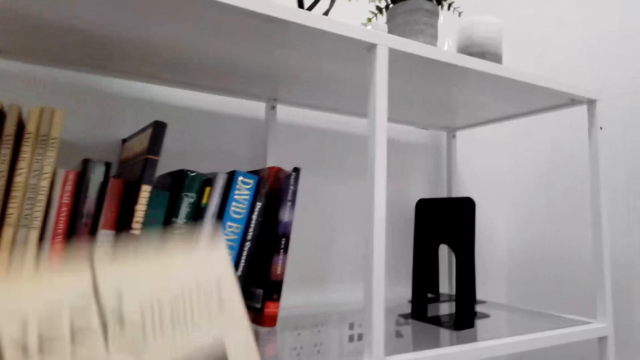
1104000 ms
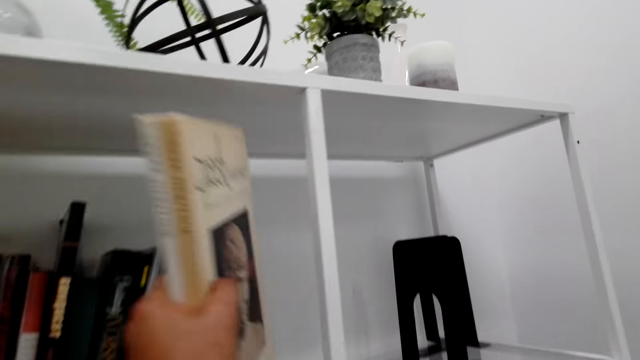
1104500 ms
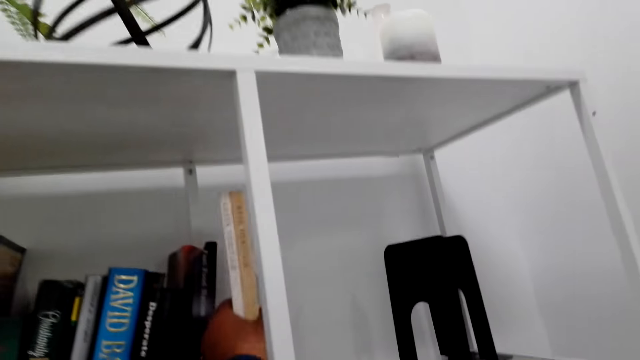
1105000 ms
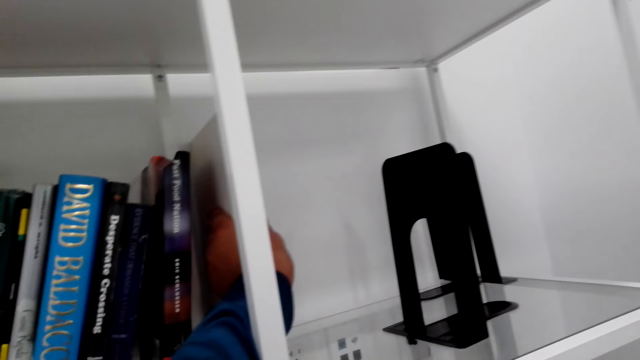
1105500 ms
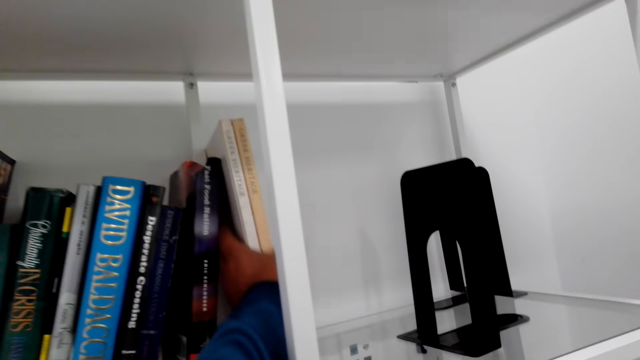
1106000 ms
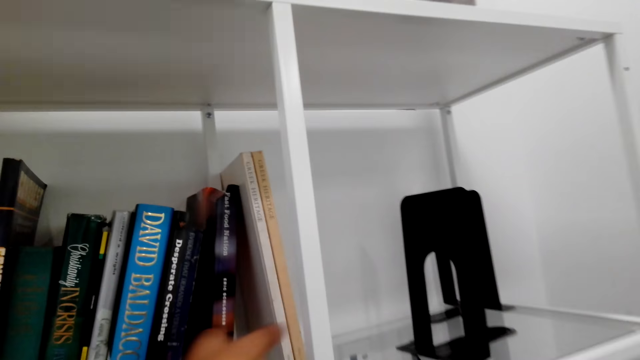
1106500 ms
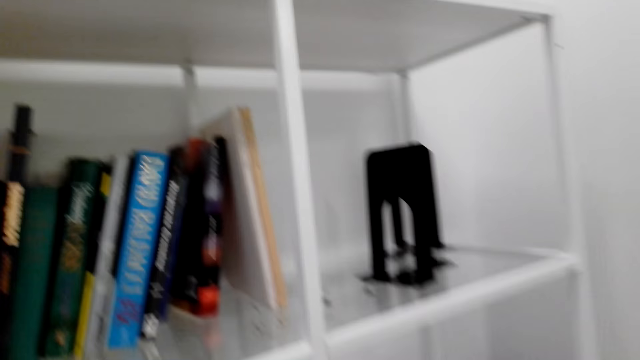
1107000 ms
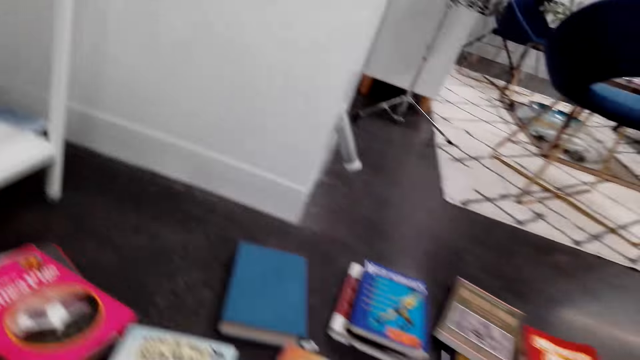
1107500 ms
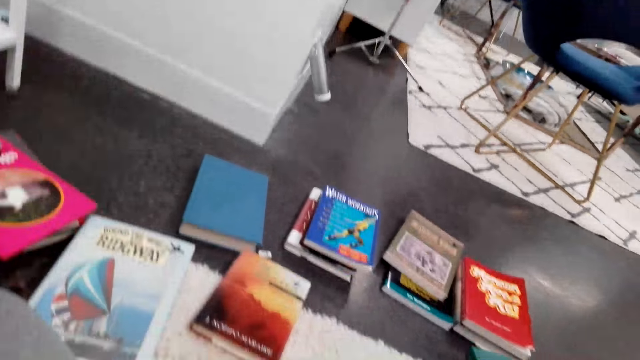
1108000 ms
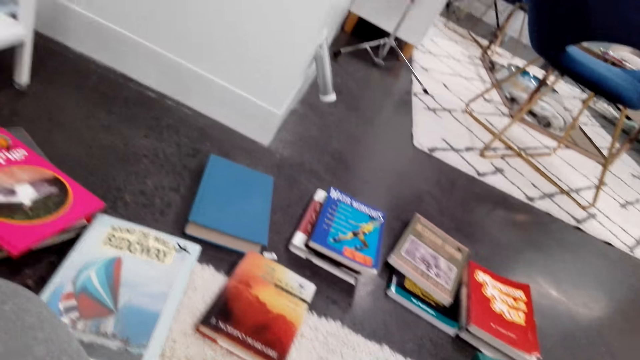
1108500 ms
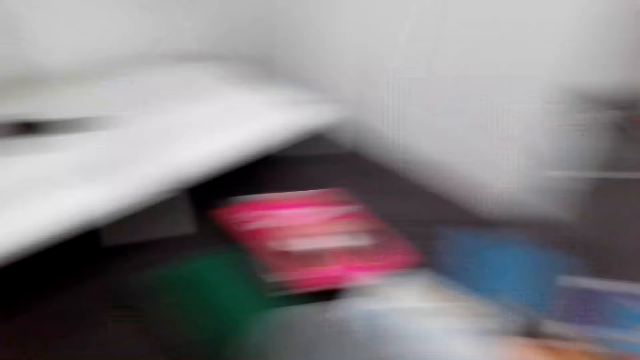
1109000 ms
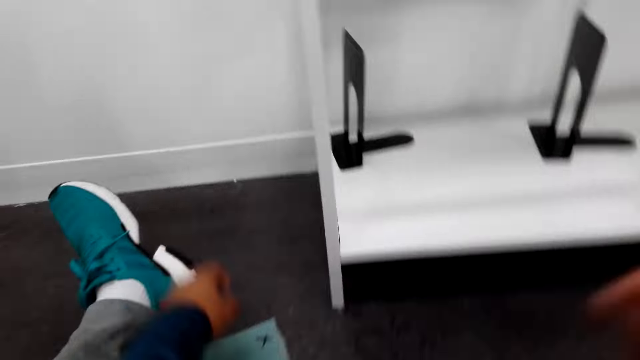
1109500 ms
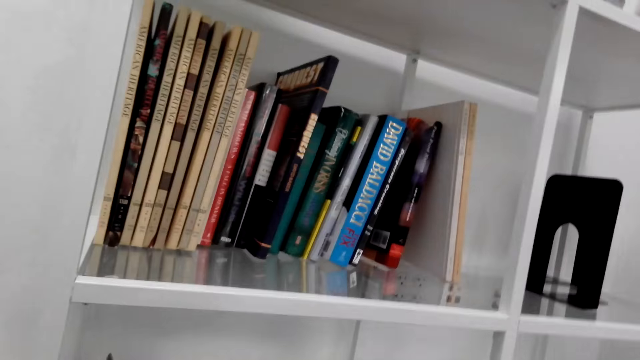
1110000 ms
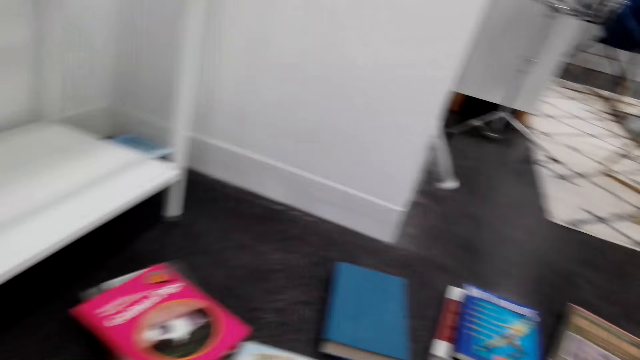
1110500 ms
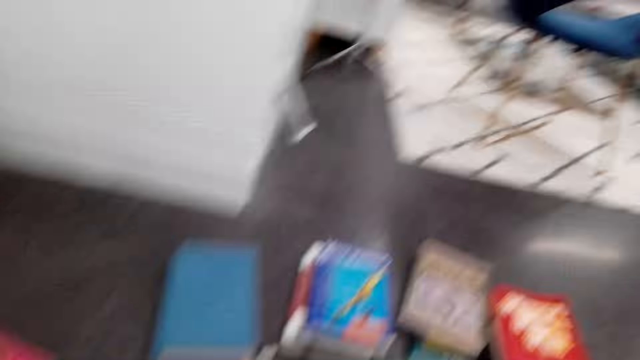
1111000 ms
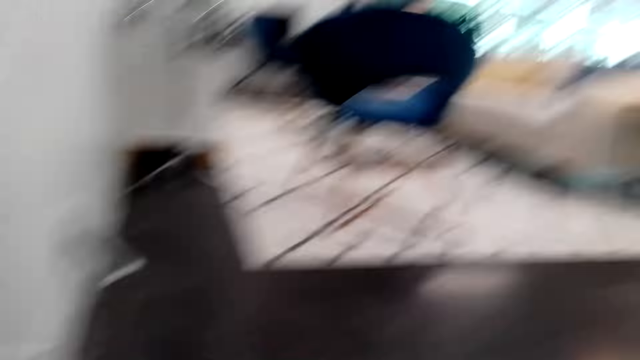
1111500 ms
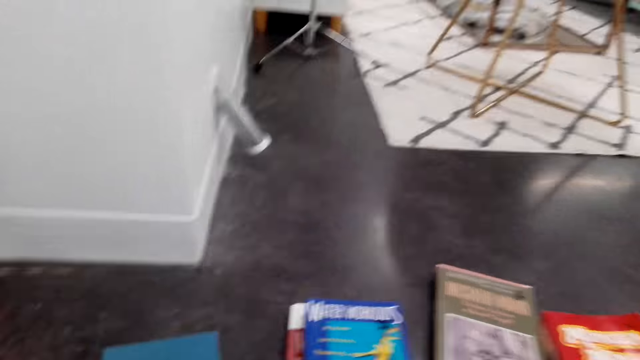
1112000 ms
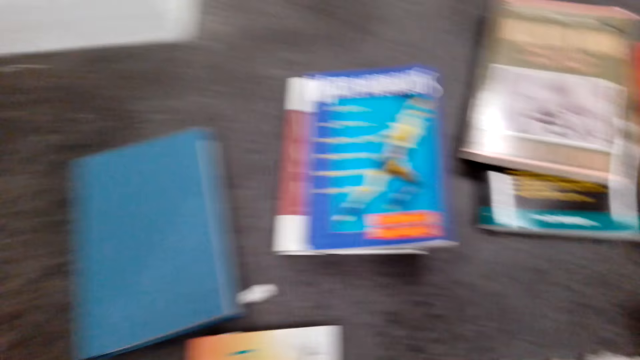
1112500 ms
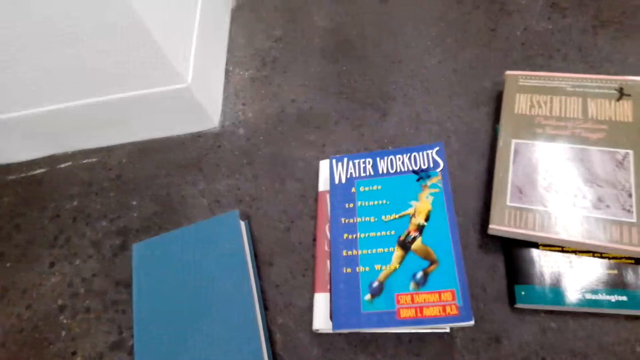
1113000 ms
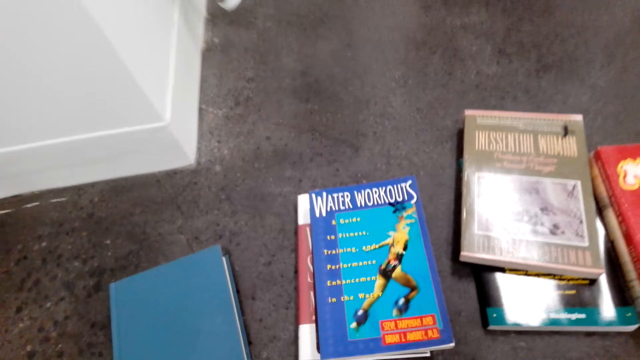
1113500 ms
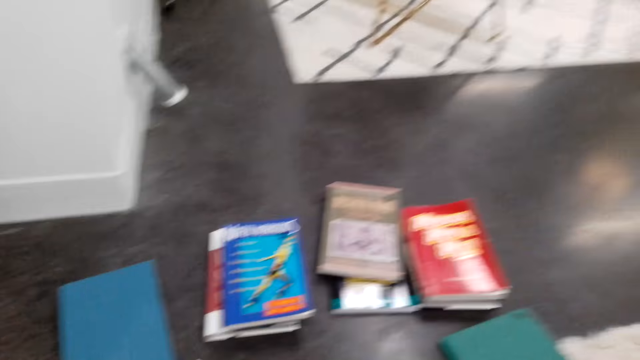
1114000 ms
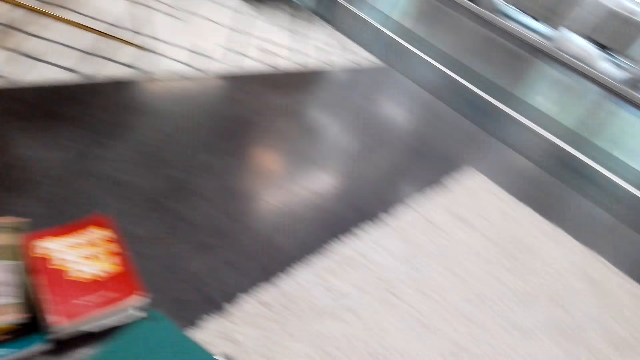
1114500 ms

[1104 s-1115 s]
The camera wearer places books on the bookshelf. They look at the books and move their hands down. They look around. They move their hand forward and turn.

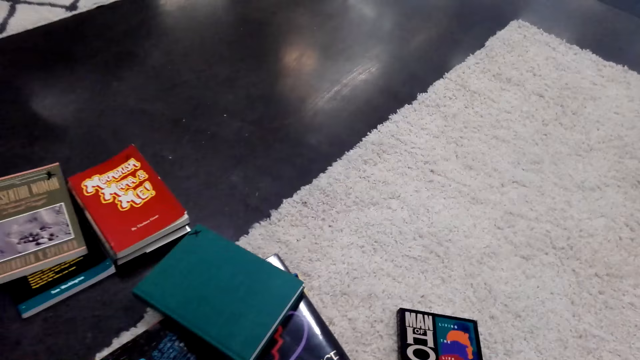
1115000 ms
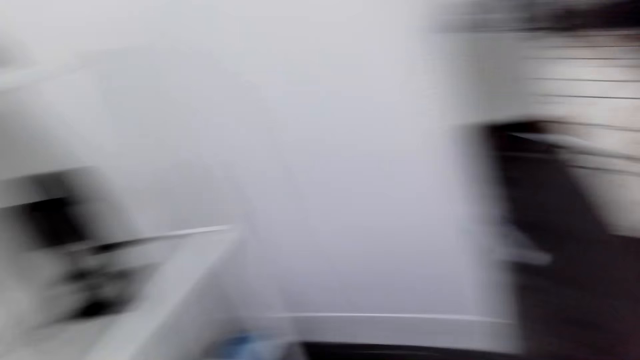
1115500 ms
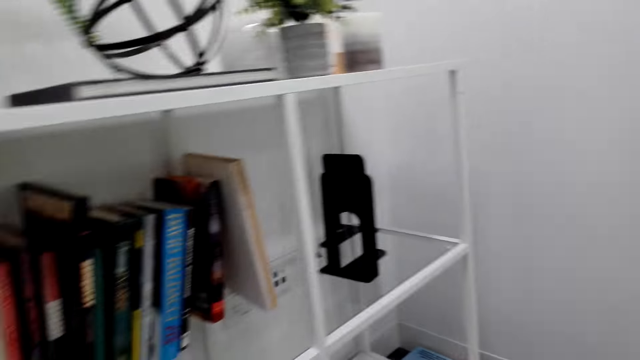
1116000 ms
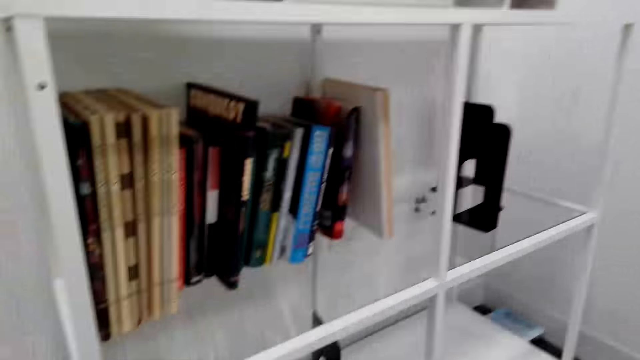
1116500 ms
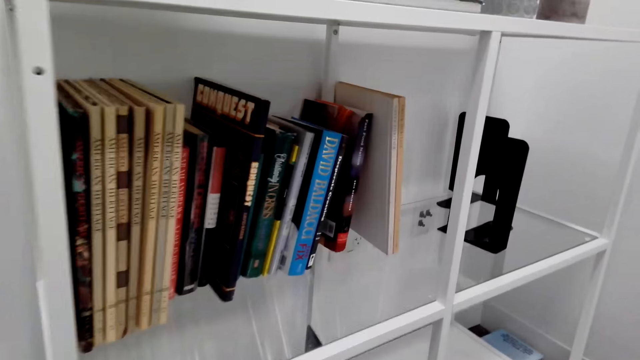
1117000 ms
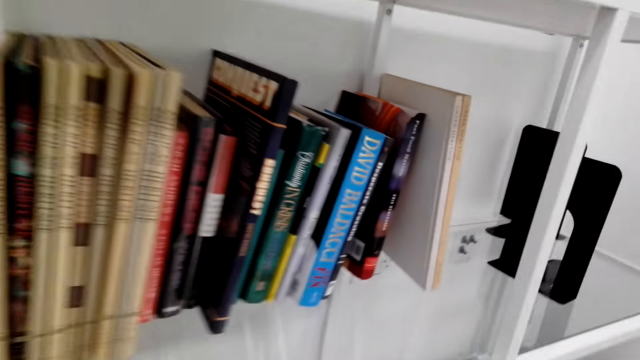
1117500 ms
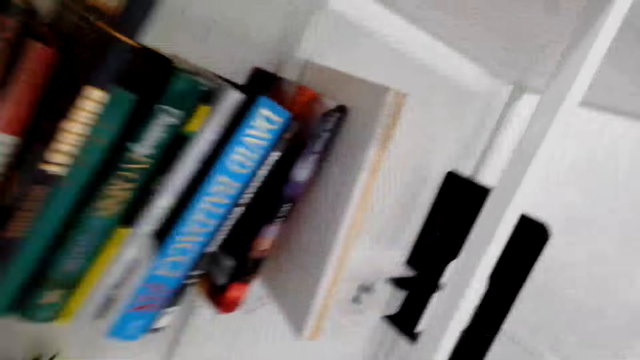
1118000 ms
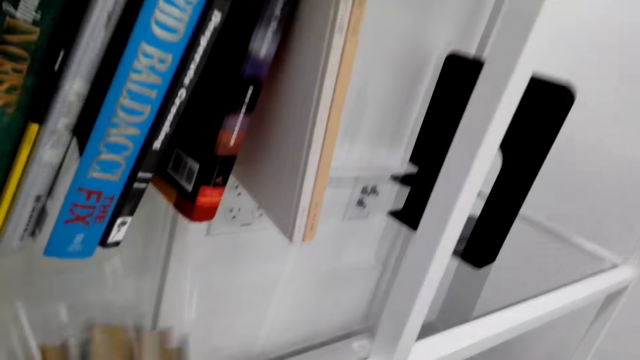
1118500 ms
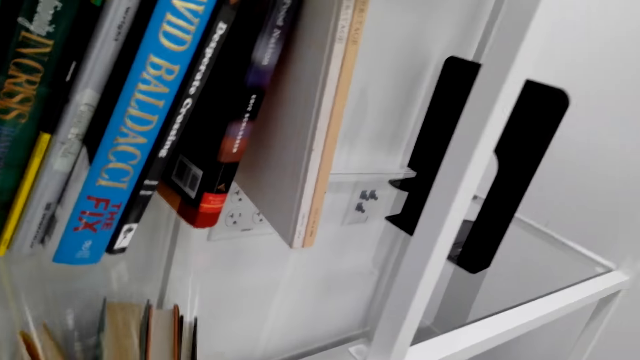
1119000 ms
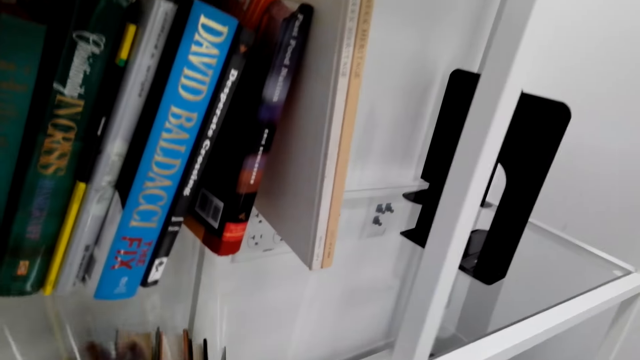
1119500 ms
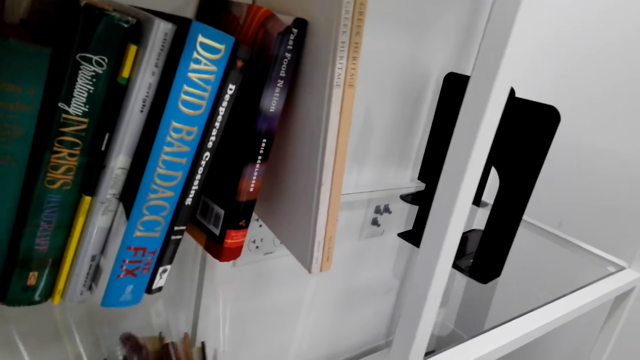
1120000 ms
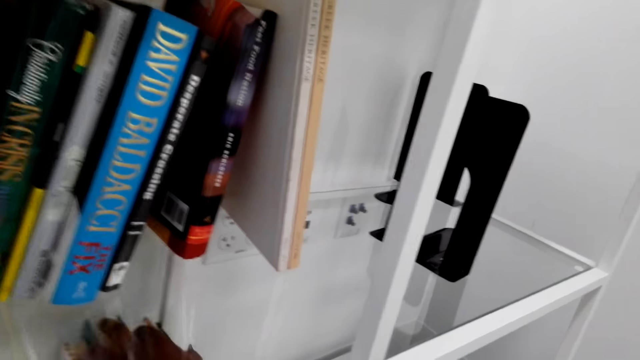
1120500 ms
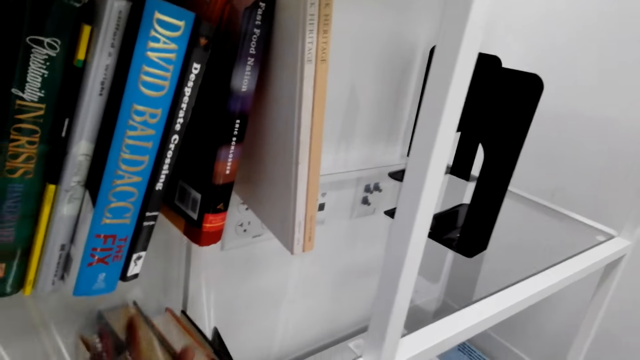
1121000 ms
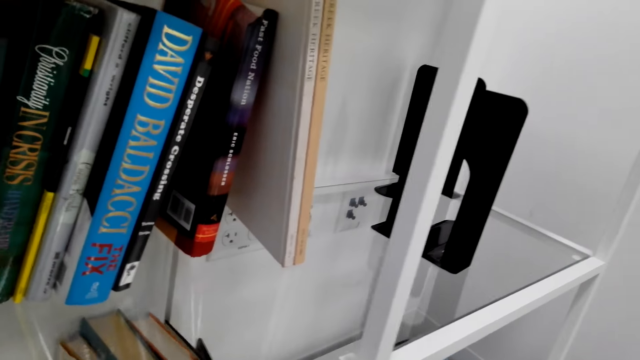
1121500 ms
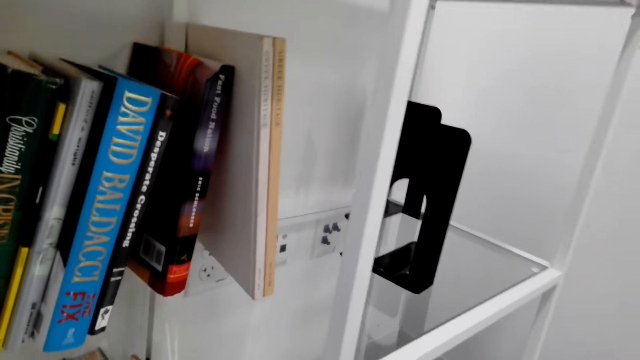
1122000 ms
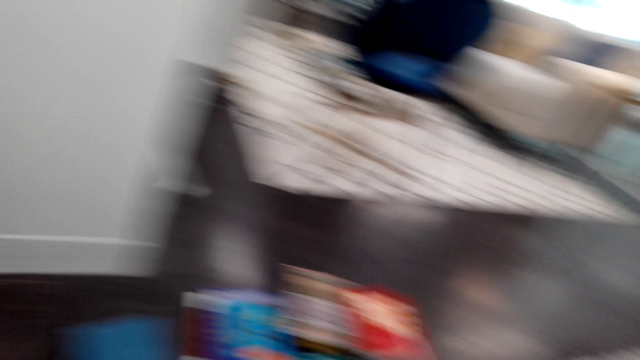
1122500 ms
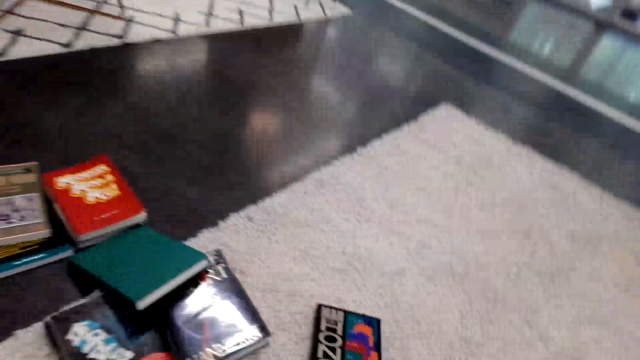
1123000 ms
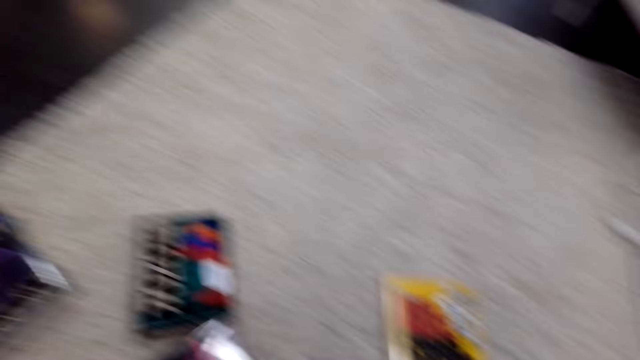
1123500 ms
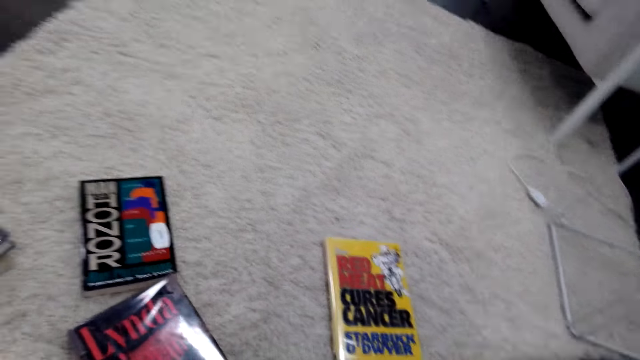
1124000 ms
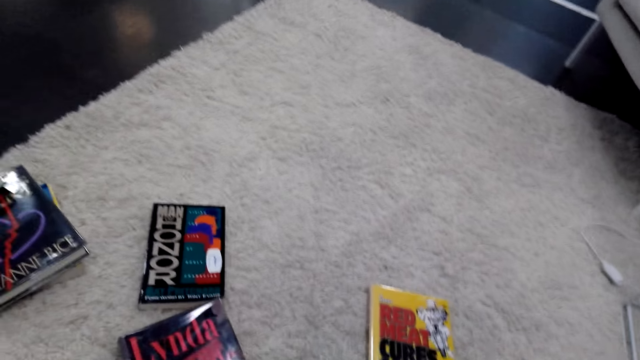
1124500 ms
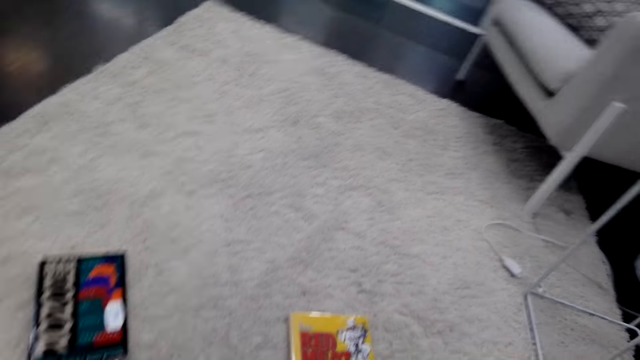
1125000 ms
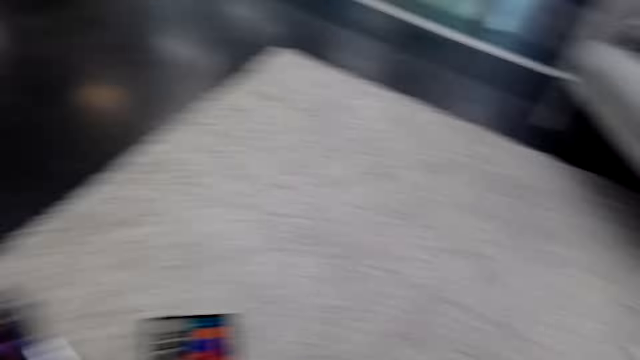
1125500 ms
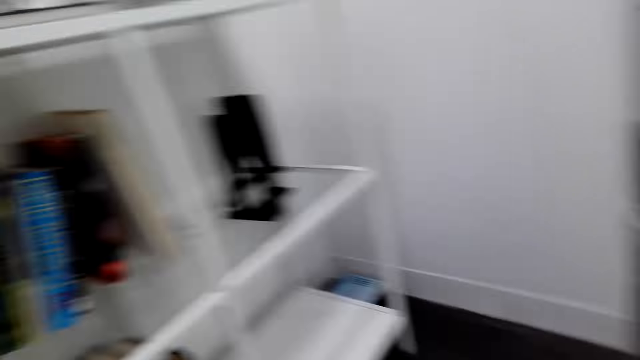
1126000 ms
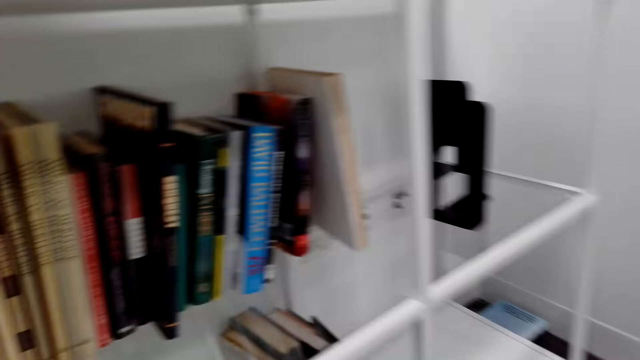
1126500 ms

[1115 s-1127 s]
The camera wearer puts some books on the bookshelf. They move to the shelf. They look around. They pick up another book.
